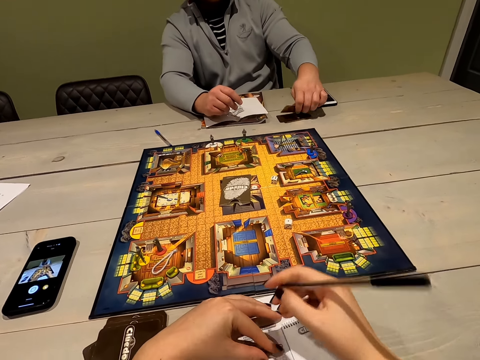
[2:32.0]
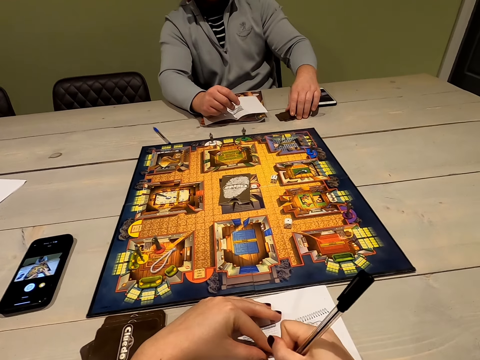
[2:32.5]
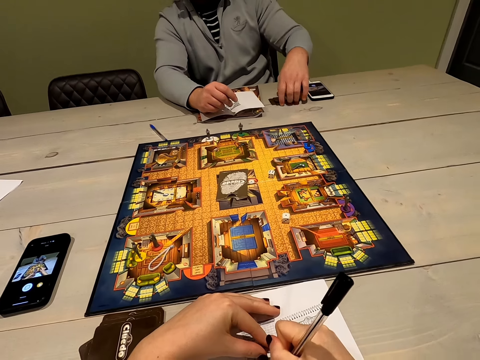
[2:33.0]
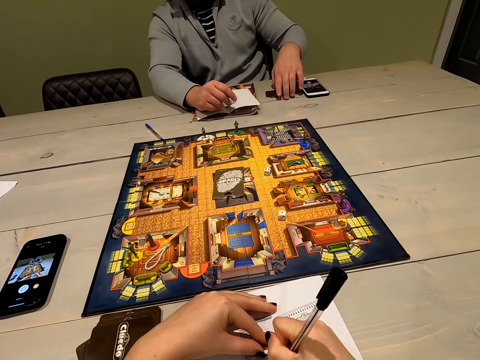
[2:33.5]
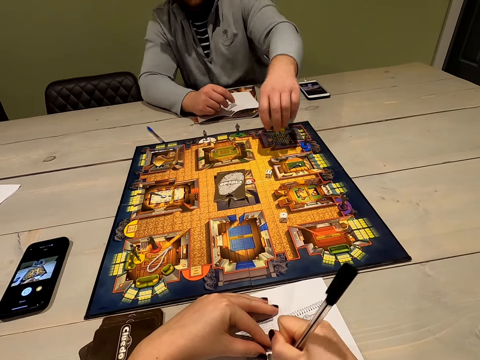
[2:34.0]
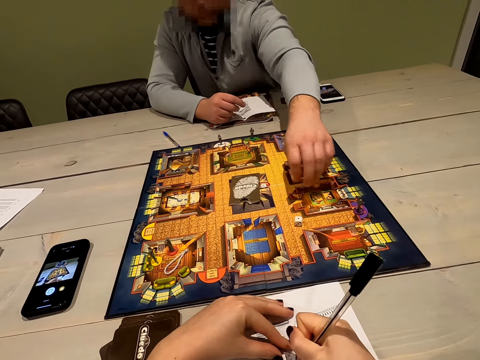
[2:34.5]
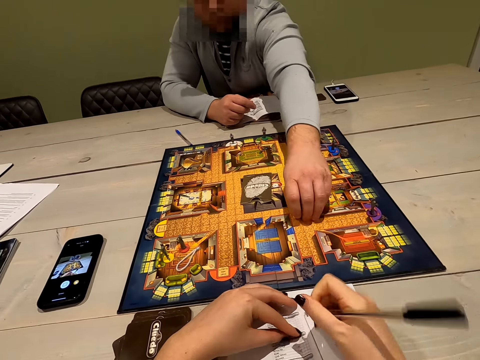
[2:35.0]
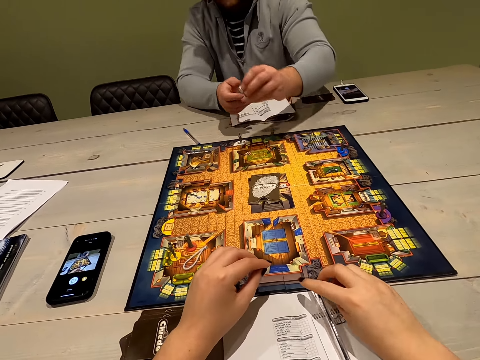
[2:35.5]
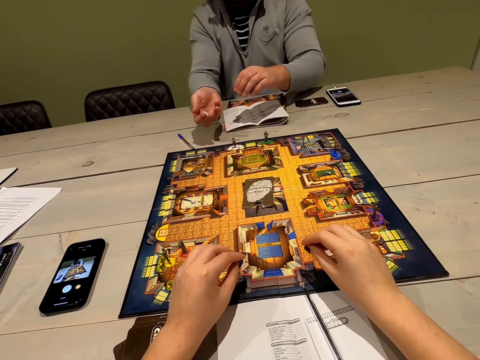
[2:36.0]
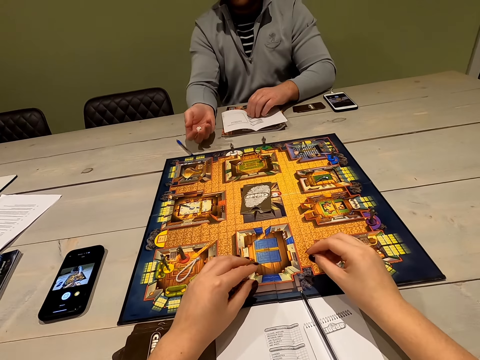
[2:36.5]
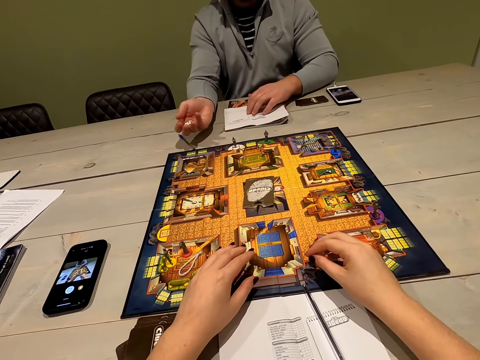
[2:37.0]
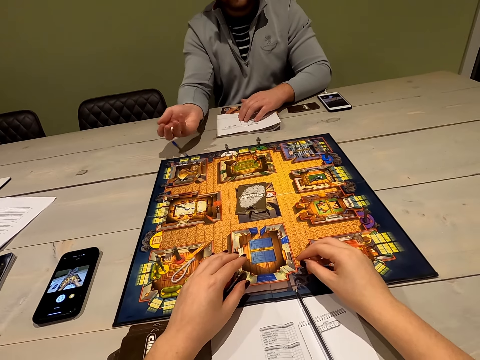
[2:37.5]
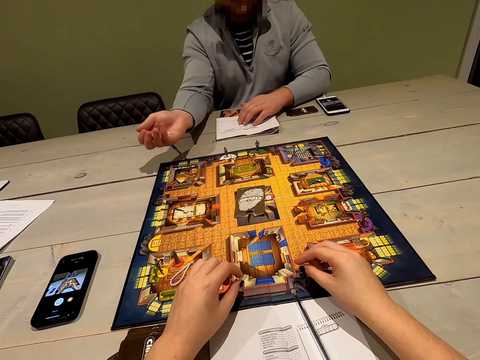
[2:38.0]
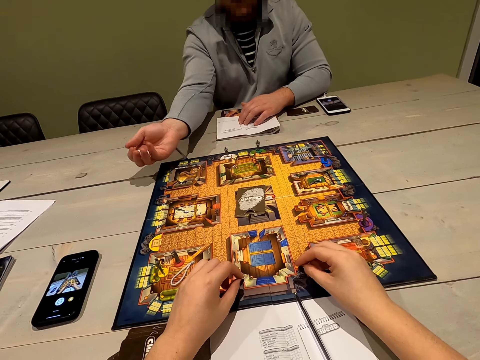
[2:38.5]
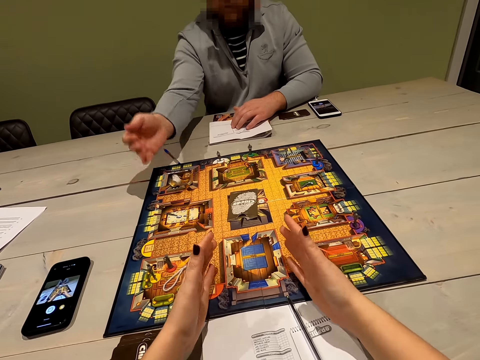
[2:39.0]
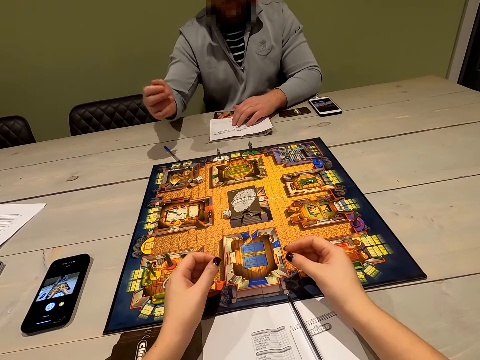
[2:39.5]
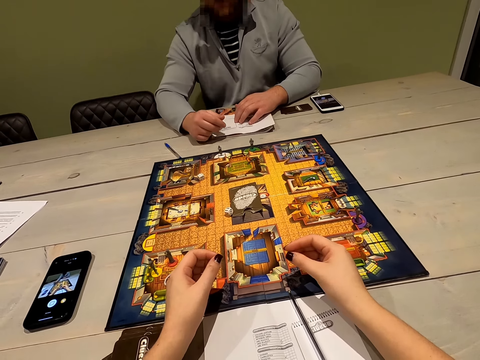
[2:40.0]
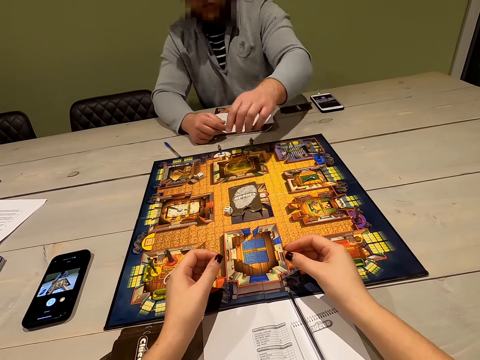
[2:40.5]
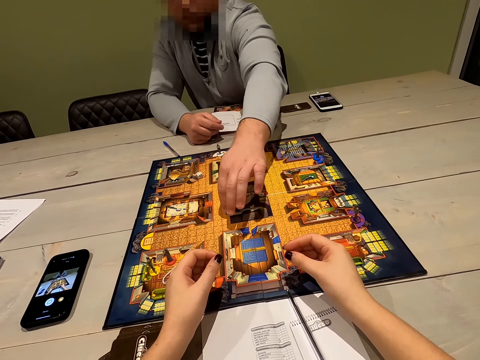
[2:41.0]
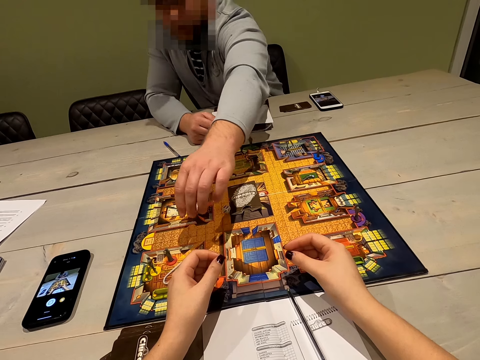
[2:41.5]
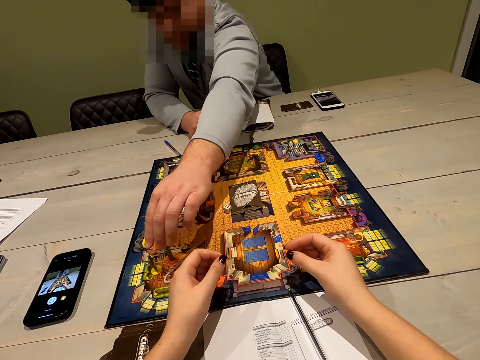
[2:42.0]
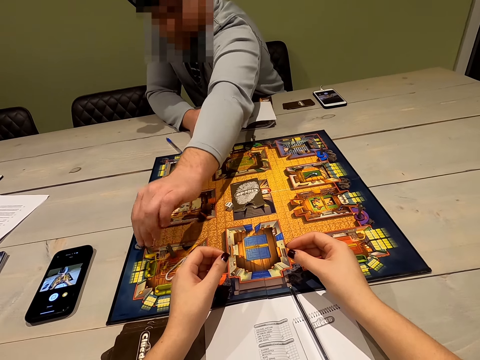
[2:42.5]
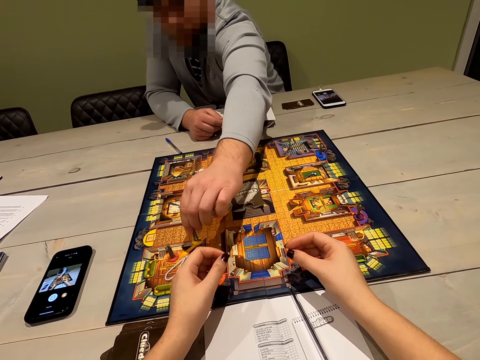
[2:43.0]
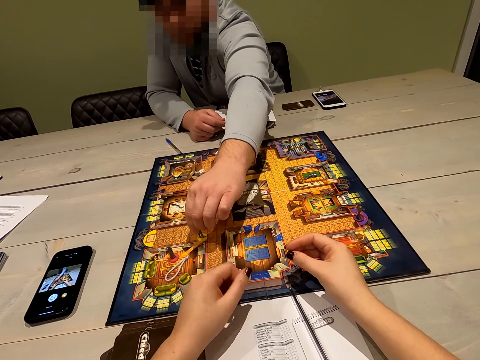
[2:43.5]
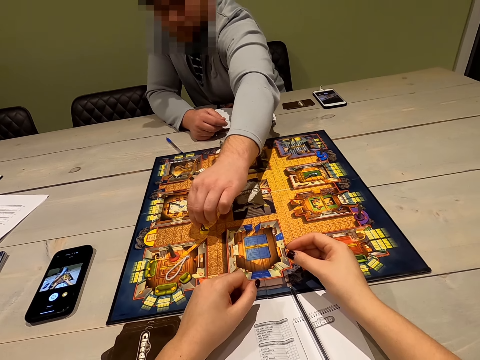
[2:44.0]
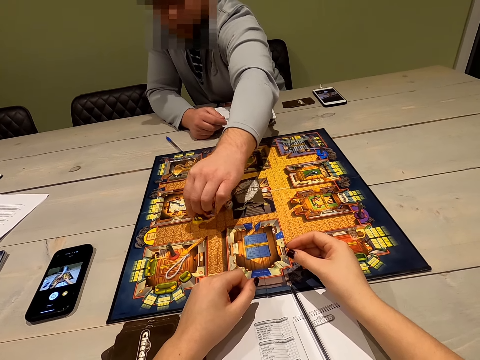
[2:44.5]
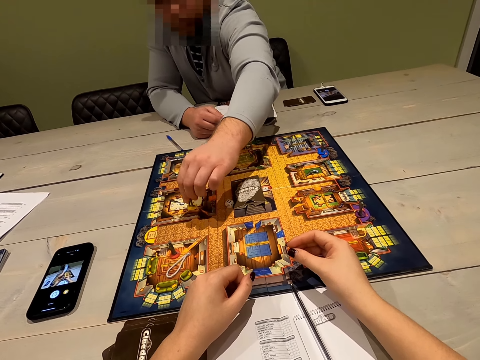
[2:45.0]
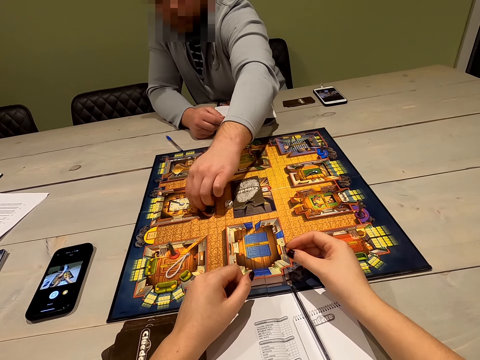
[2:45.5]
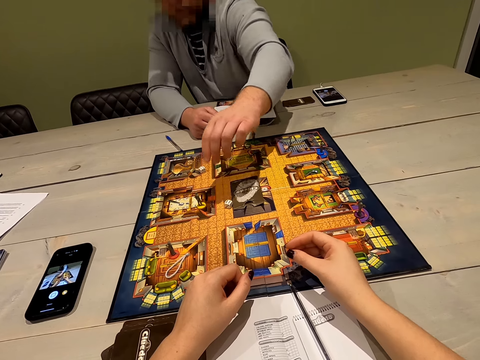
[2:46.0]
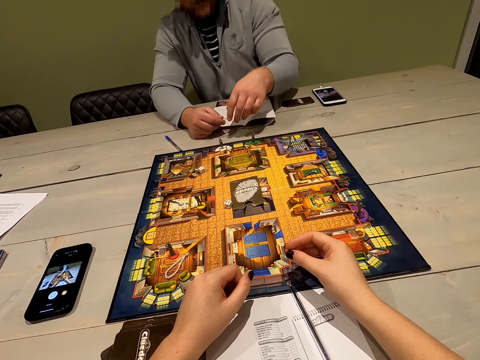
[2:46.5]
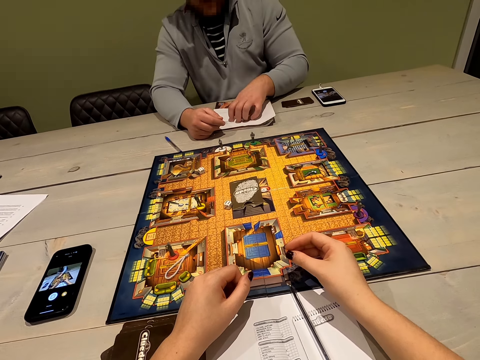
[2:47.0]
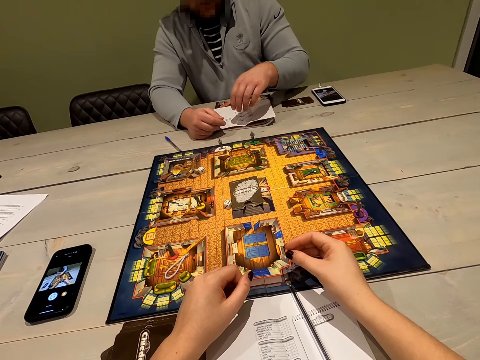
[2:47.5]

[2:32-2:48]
The camera wearer writes on a paper. A man picks dice, rolls the dice, and moves a pawn.

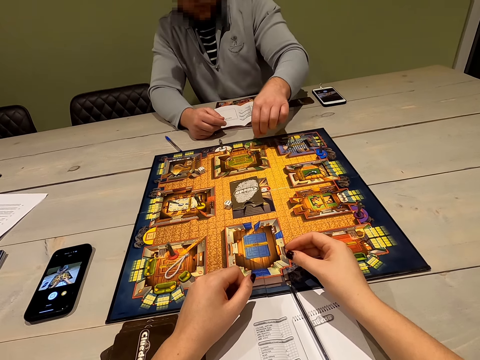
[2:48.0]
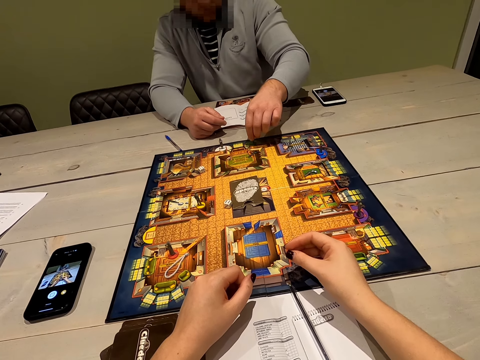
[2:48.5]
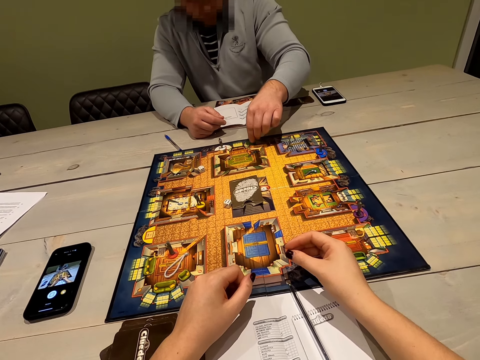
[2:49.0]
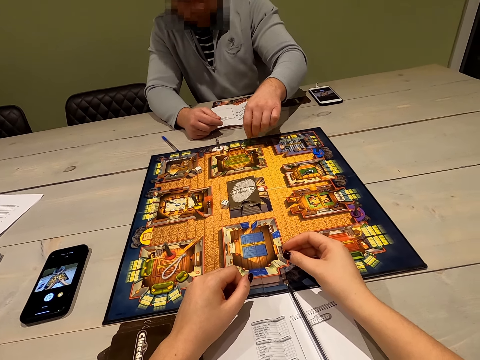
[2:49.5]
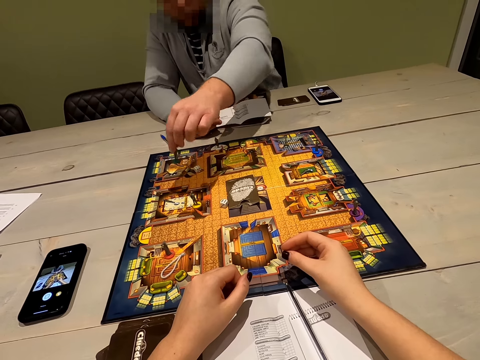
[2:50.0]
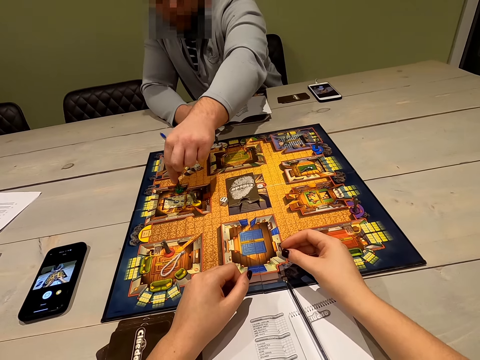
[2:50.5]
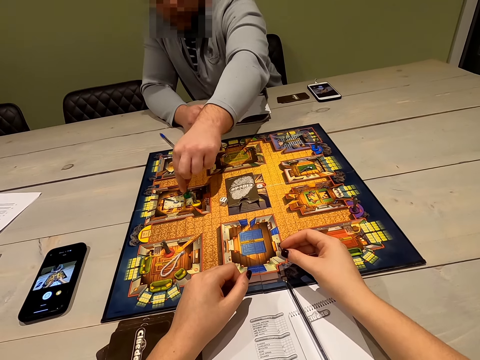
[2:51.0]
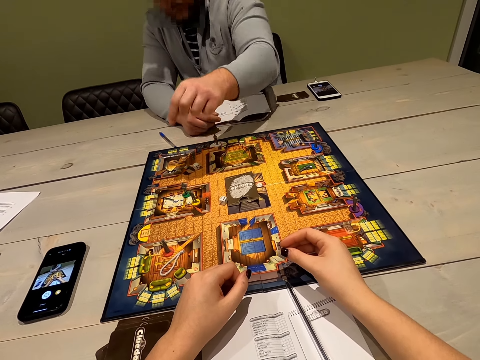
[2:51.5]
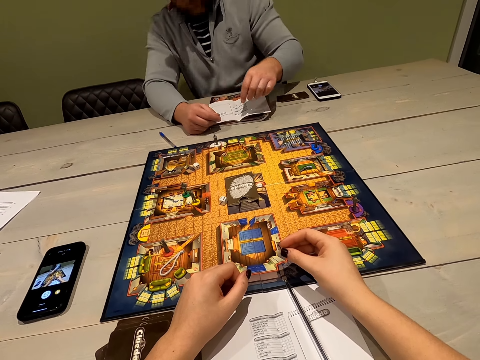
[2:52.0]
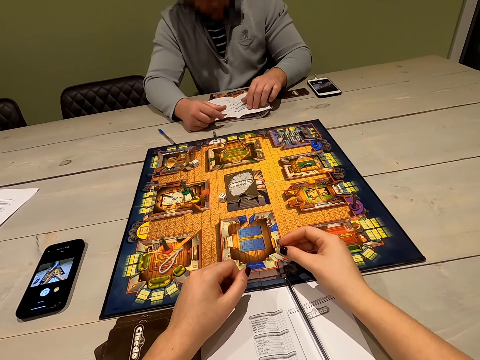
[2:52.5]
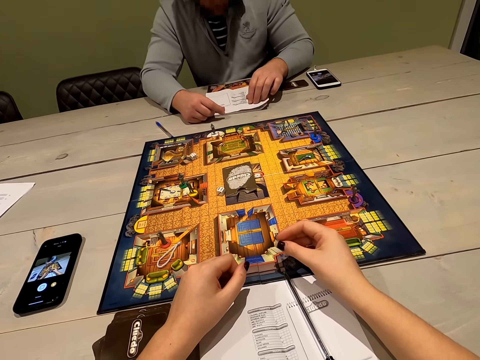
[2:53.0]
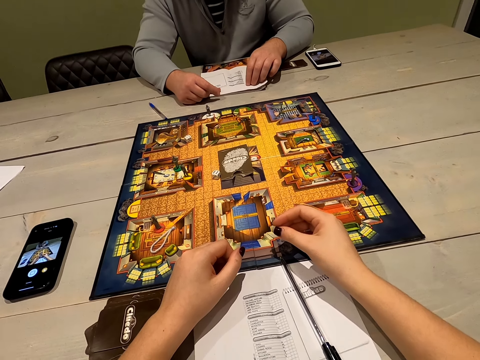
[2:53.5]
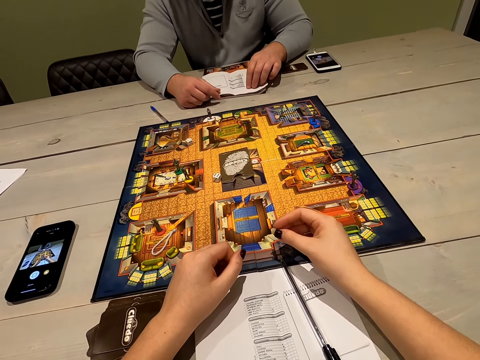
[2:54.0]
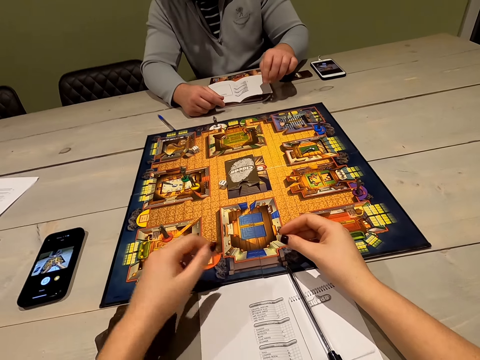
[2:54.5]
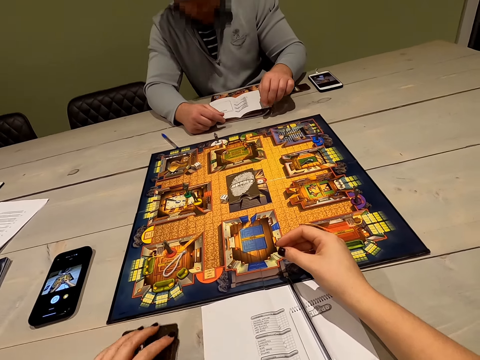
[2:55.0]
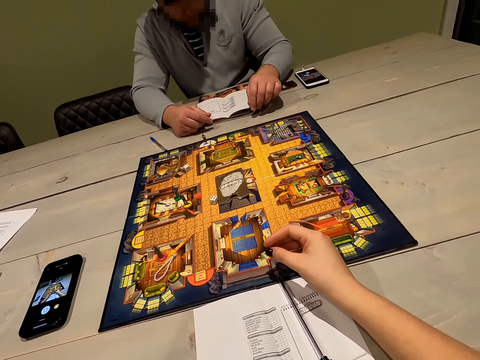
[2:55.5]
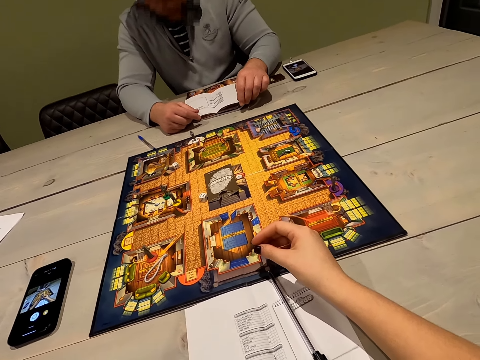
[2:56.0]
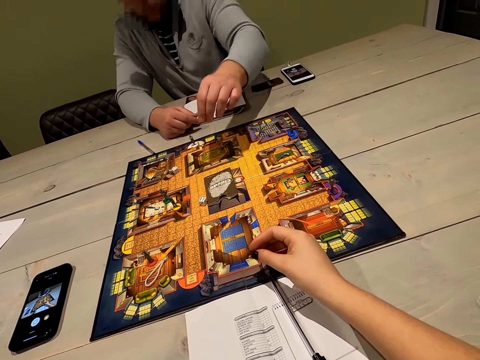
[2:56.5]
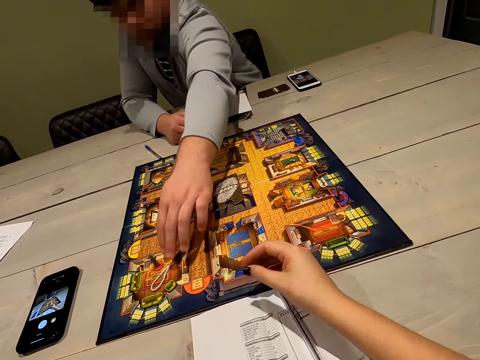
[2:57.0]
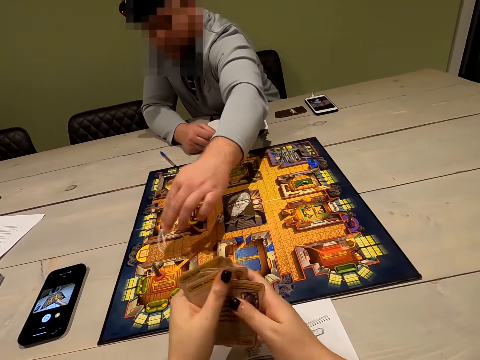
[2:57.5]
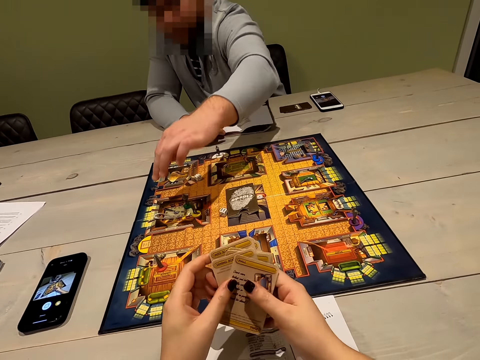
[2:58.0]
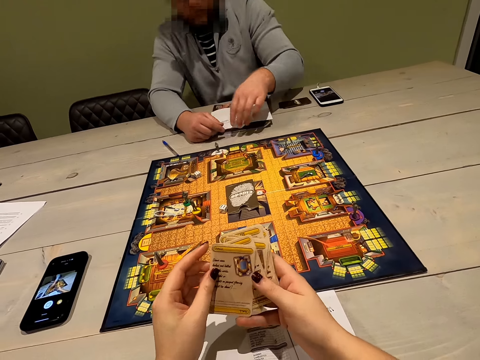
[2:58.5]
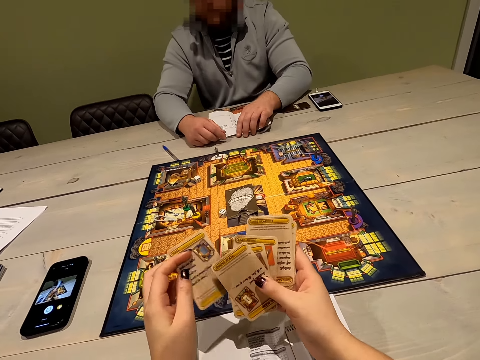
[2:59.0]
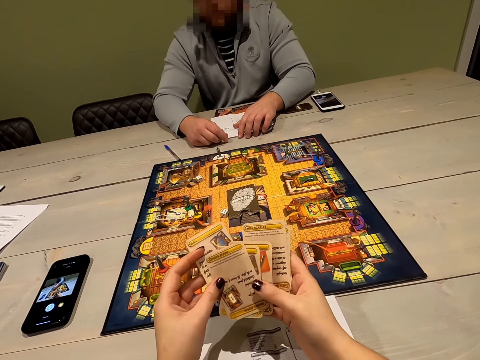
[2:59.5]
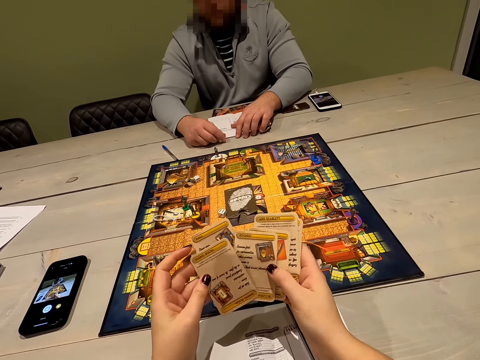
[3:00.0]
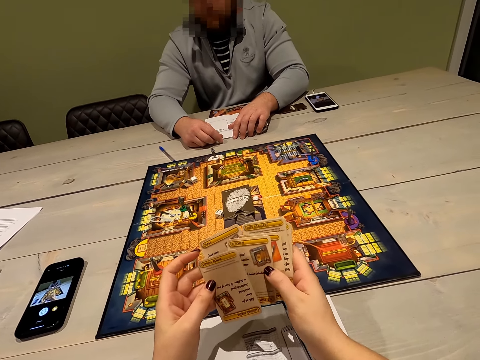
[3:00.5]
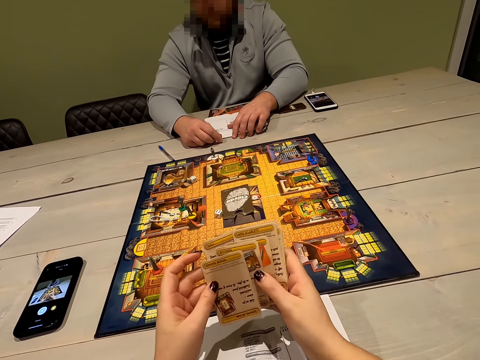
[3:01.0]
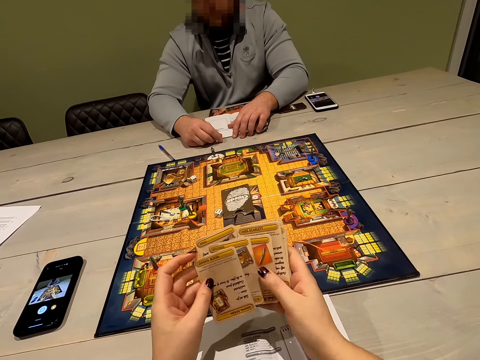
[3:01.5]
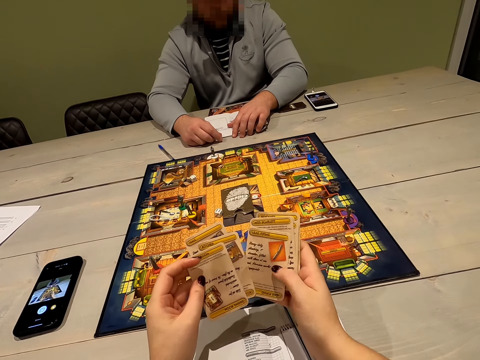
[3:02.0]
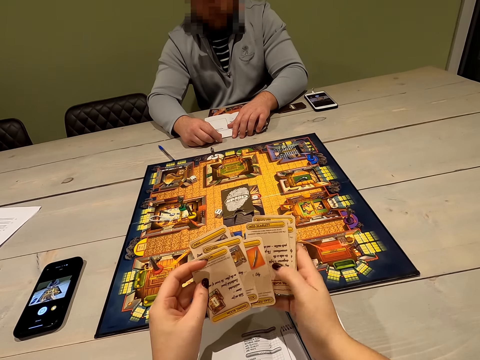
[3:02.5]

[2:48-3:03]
The camera wearer picks cards. A person moves a chessman. The camera wearer looks at the cards.
